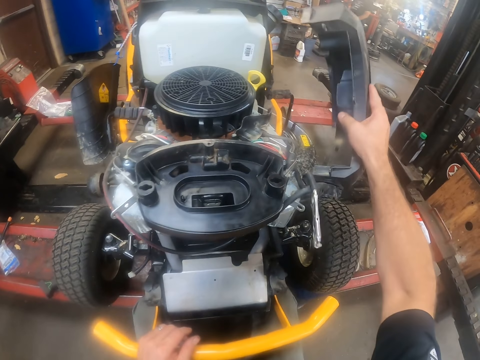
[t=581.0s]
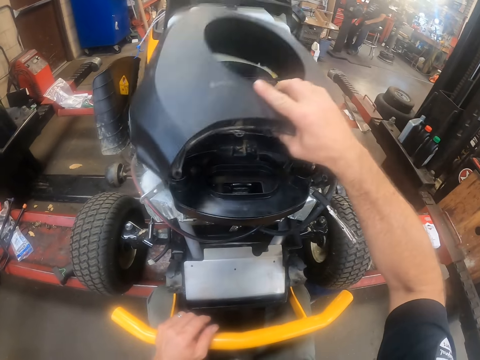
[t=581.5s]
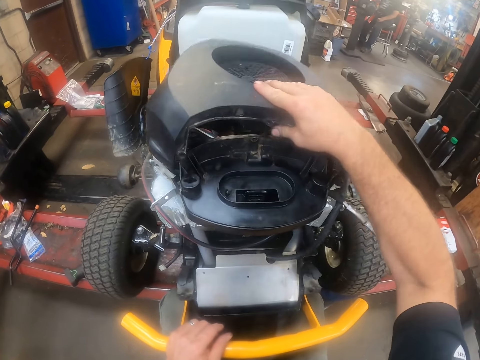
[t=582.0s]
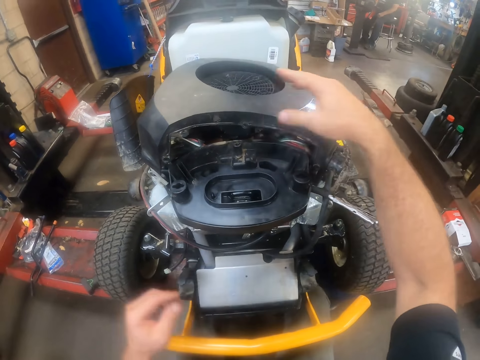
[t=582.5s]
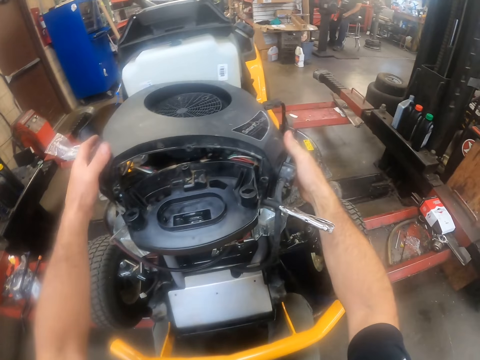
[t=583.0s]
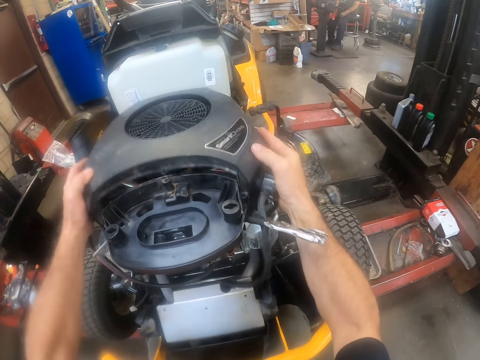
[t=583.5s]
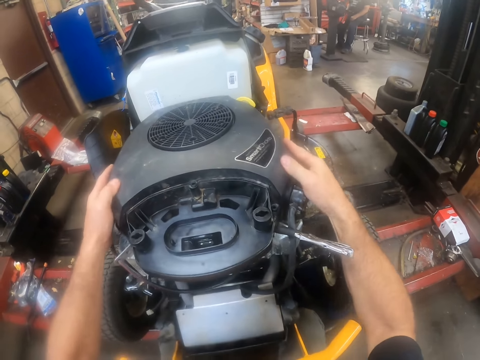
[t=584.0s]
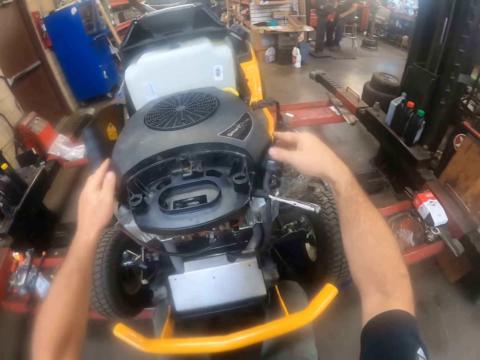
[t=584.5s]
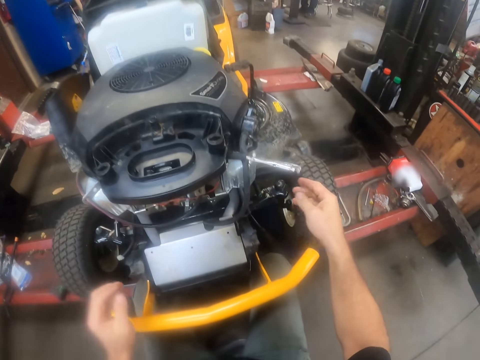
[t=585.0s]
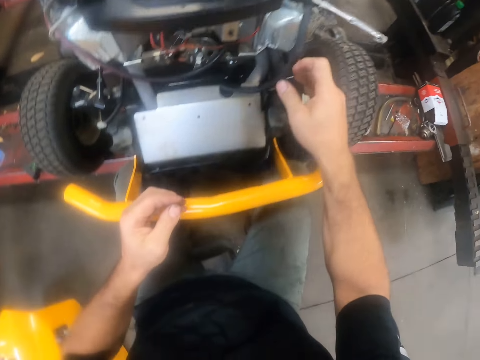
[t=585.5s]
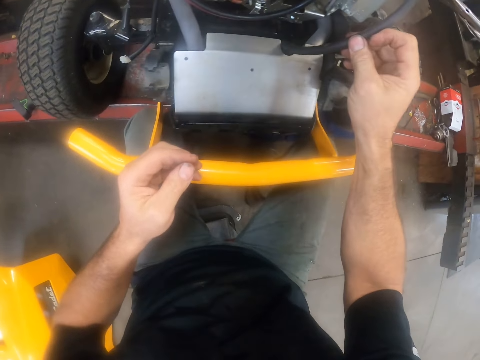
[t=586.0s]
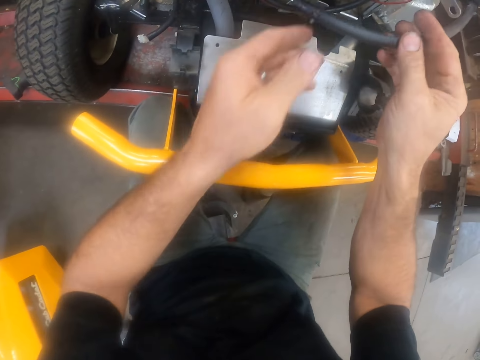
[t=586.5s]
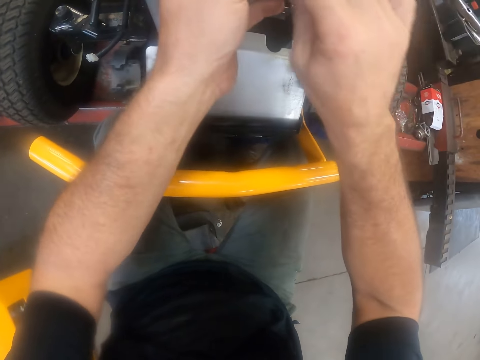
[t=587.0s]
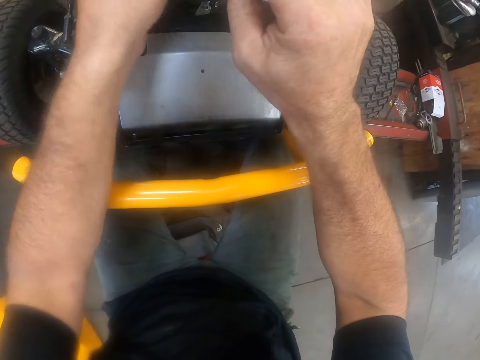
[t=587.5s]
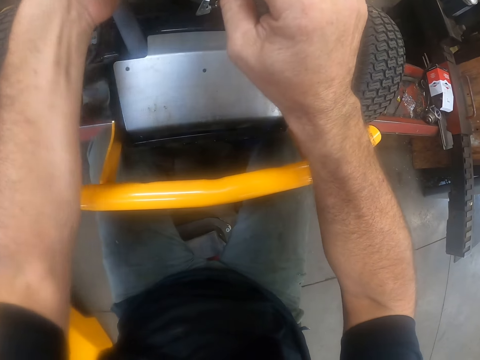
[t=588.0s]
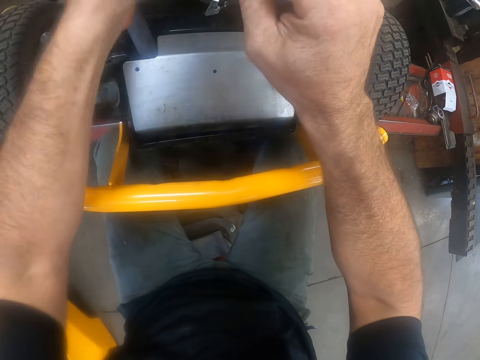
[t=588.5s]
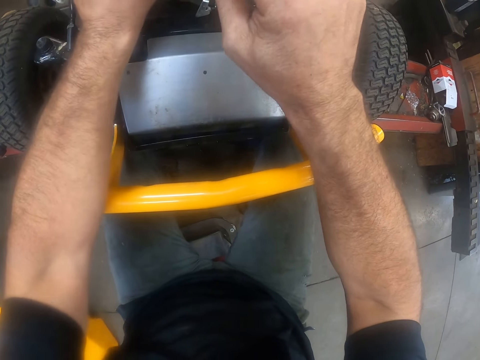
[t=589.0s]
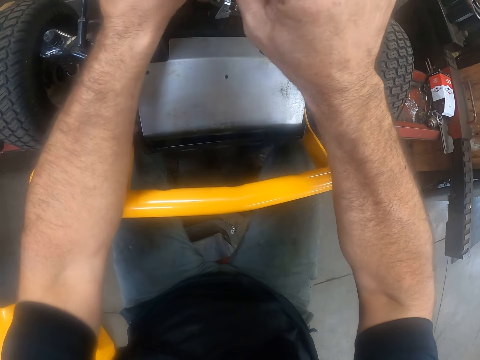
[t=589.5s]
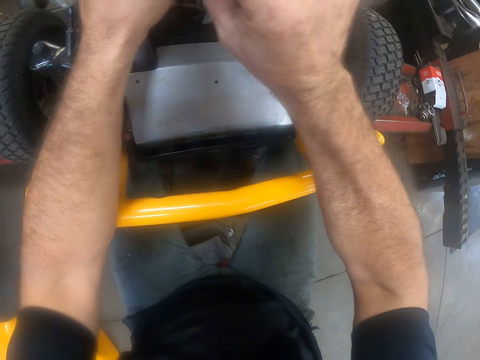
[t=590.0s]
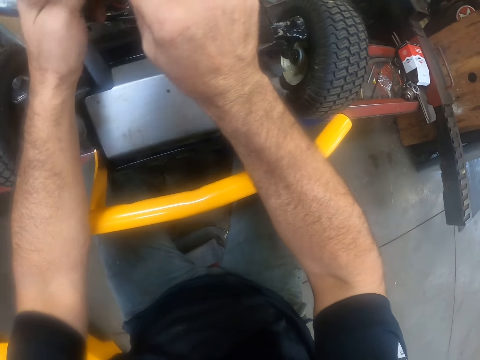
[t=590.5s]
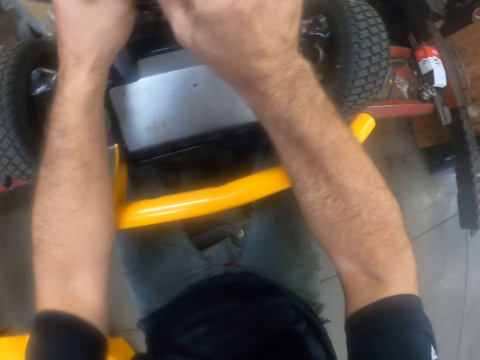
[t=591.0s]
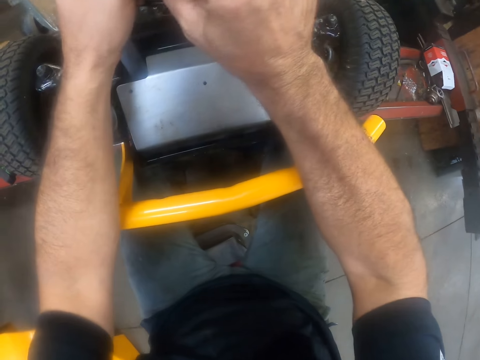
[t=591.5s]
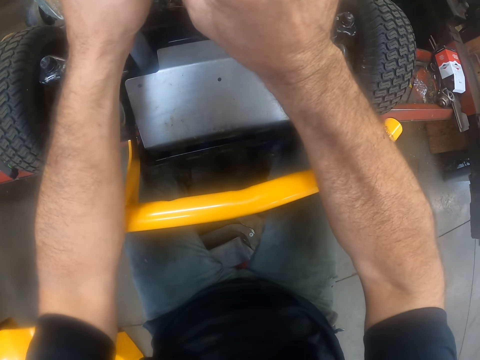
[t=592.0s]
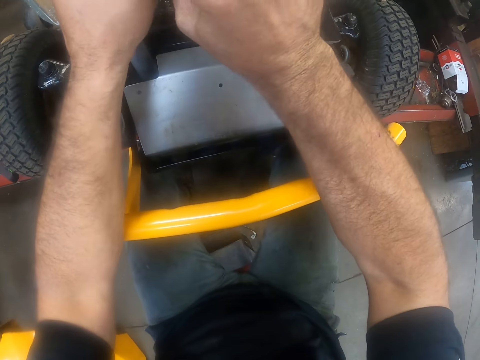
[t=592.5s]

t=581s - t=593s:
The camera wearer covers the carburettor engine with the deck cover of the engine. He joins the smart-choke on the engine. He connects the carburettor hose pipe to the carburettor with his hands. He takes the cable and joins the cable to the engine.

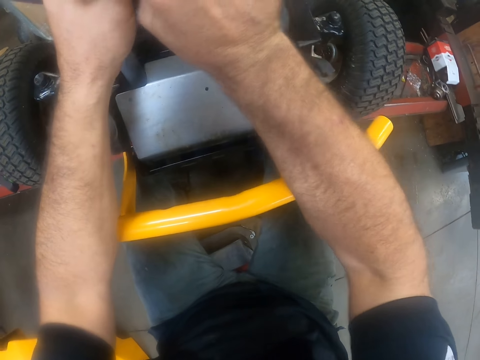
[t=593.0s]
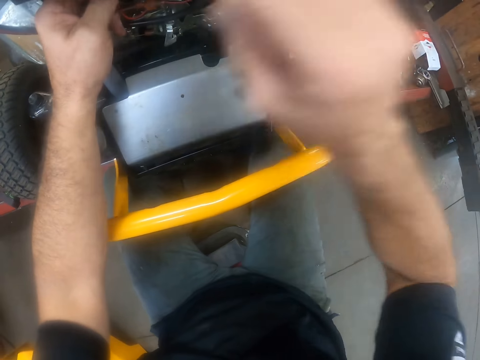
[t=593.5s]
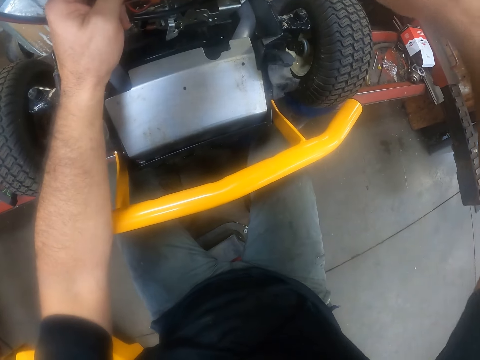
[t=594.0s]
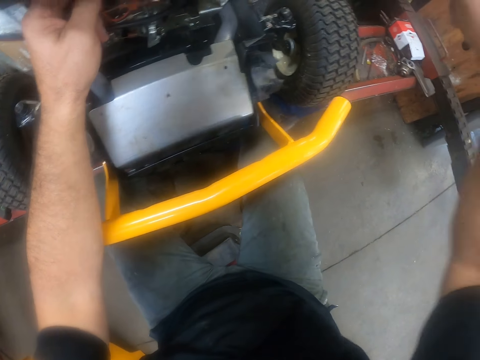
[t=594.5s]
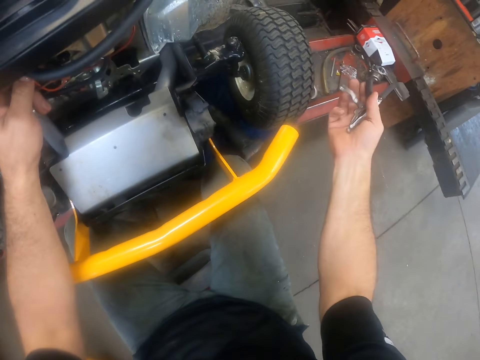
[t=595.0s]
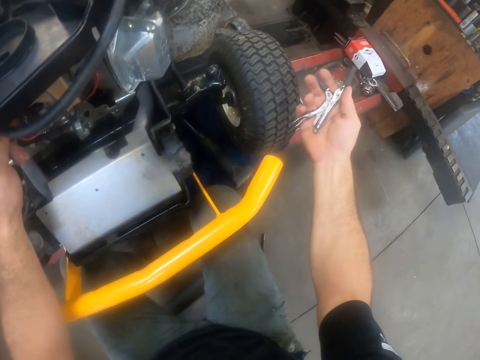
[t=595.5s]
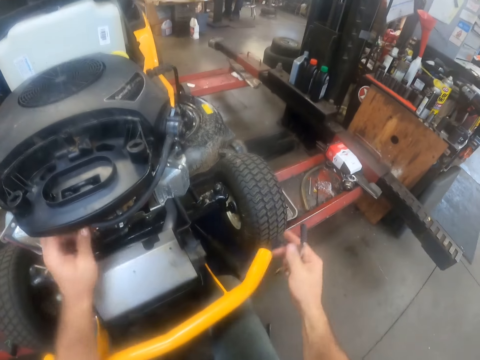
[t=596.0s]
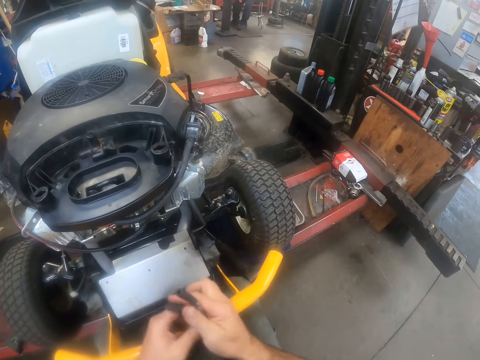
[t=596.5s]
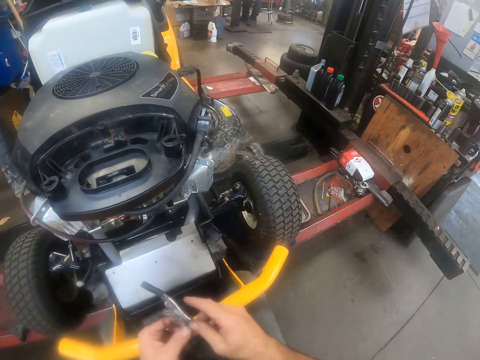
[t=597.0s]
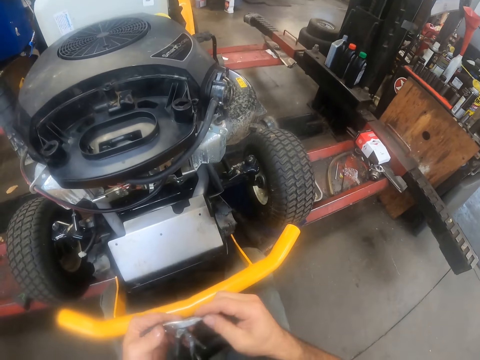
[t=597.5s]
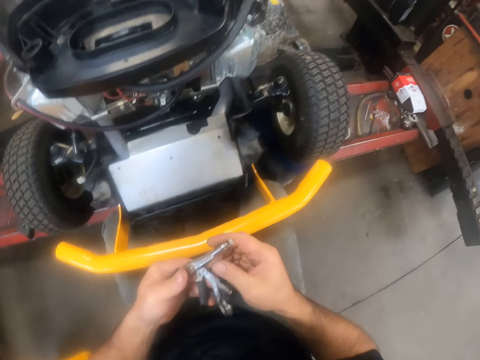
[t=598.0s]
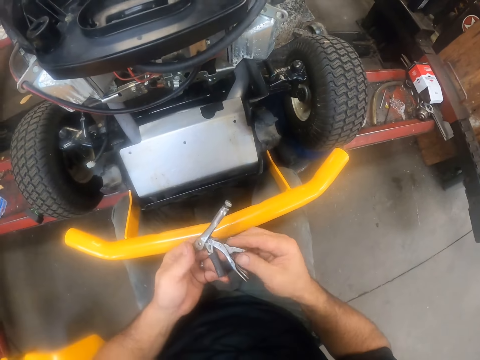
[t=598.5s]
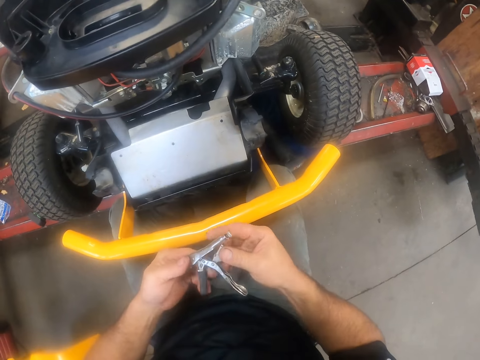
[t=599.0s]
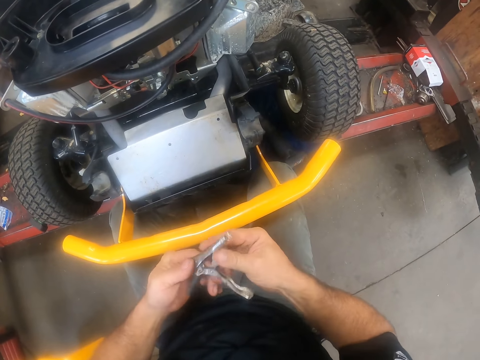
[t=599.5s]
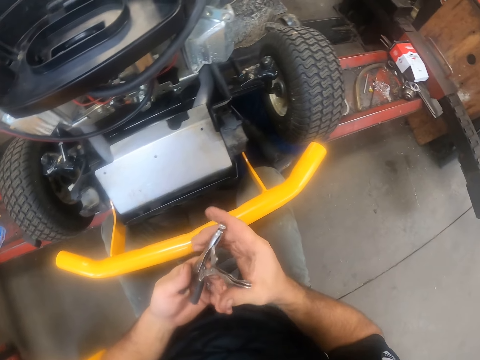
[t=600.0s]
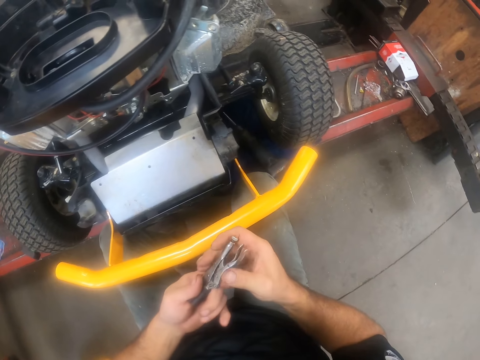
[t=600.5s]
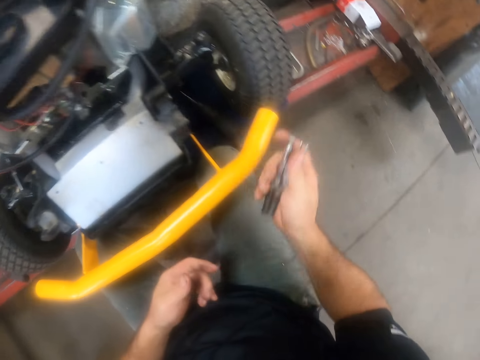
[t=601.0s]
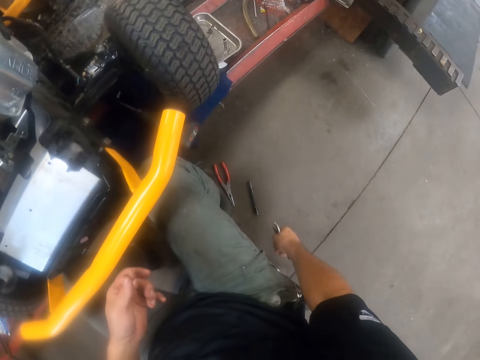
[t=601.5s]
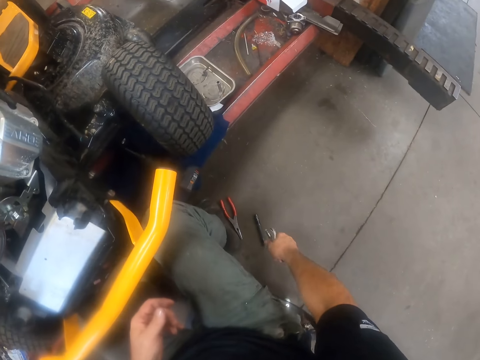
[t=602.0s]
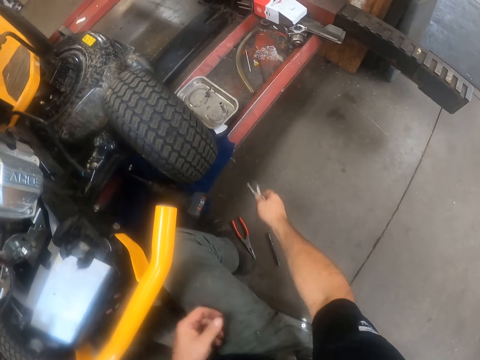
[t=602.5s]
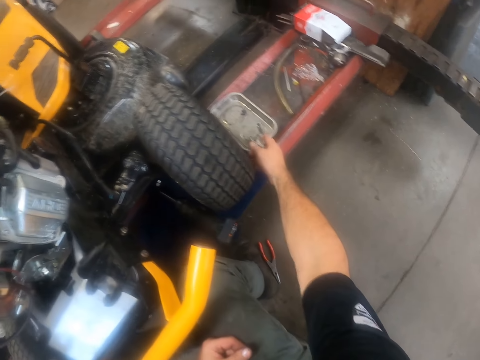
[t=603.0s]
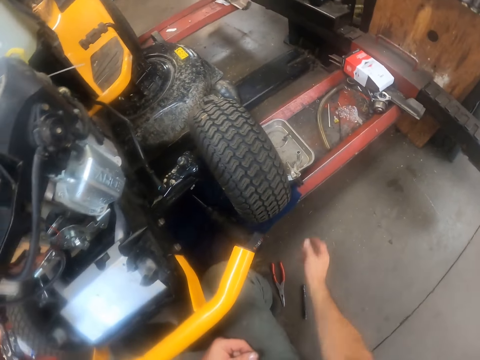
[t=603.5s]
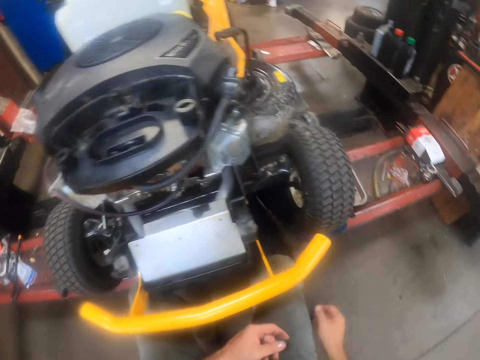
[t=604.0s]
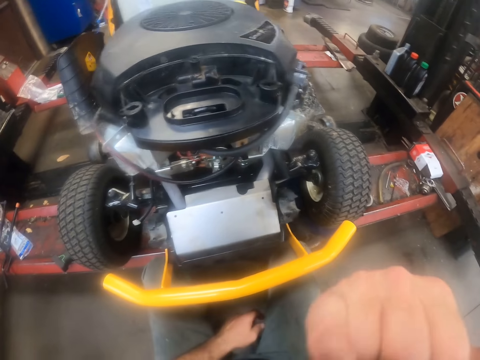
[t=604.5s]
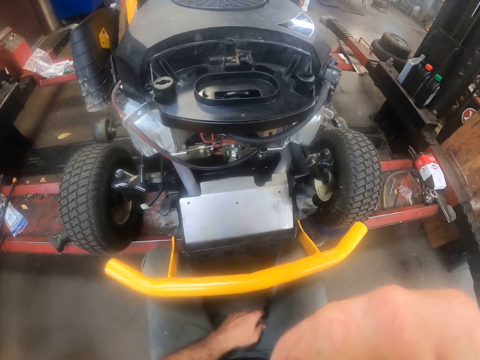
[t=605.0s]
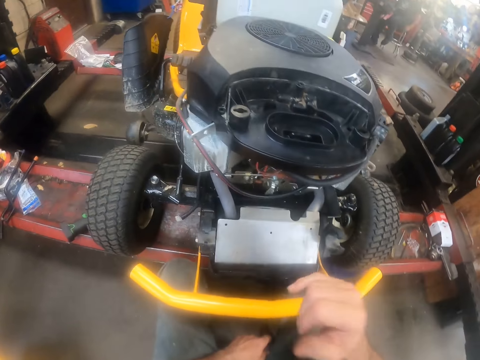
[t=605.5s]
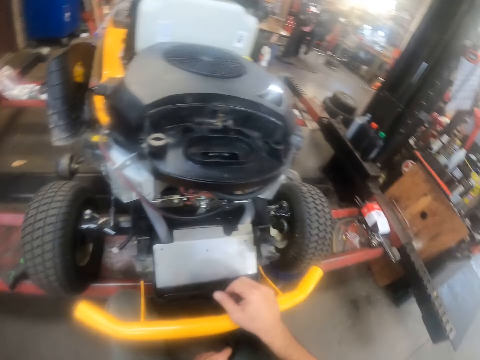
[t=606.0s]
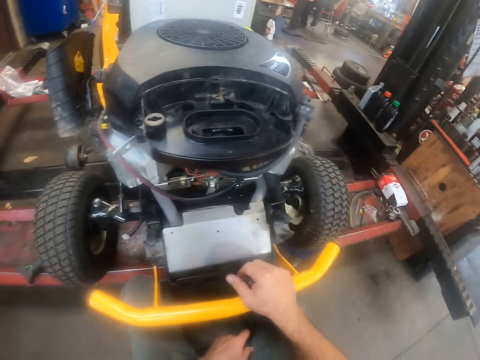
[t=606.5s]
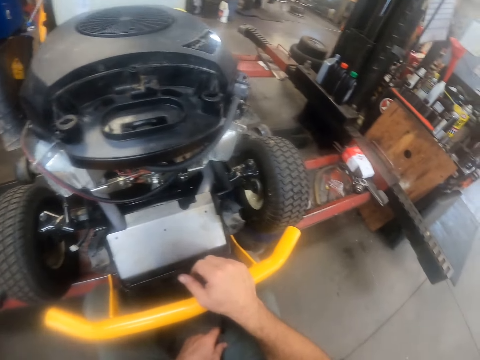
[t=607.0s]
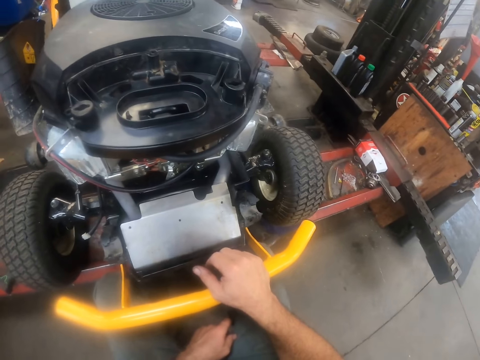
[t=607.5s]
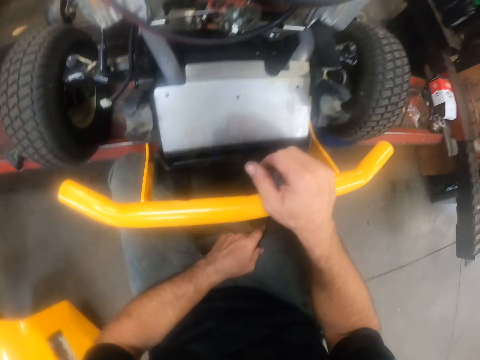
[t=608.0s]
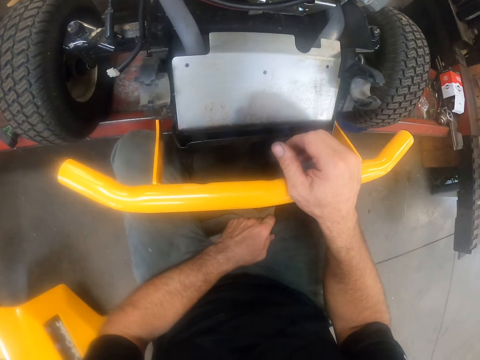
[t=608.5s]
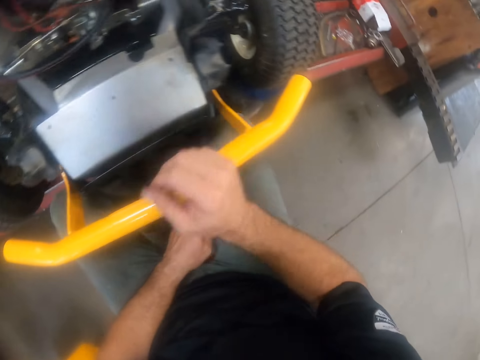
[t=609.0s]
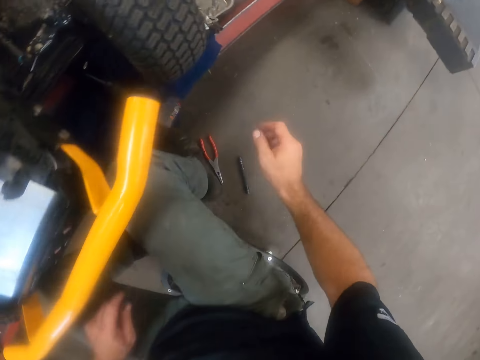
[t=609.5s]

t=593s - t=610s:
The camera wearer detaches a work clamp or tool from the carburettor deck cover. He holds the tool and adjusts the tool. He drops the work clamp into the aluminium tool plate on the stacker. He touches his face with his right hand and scratches his face. He places his hand on the Cub Cadet.
